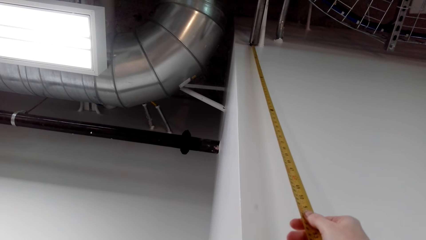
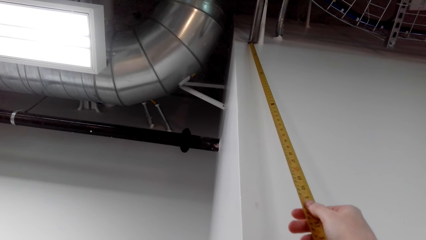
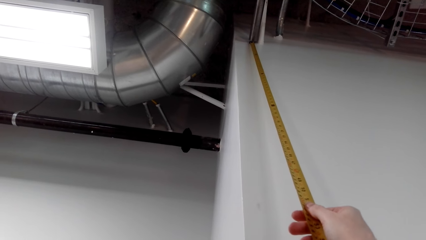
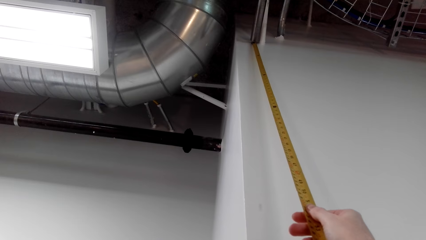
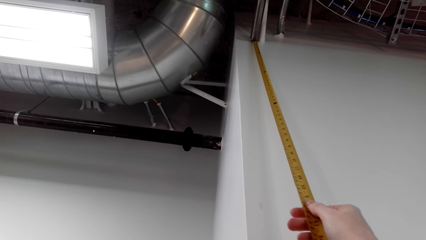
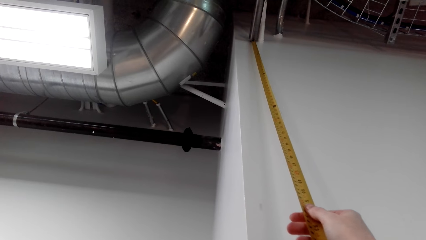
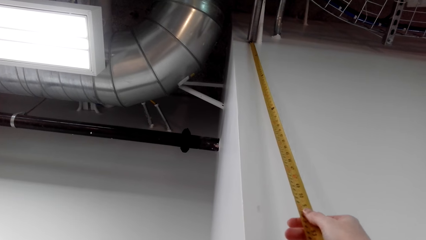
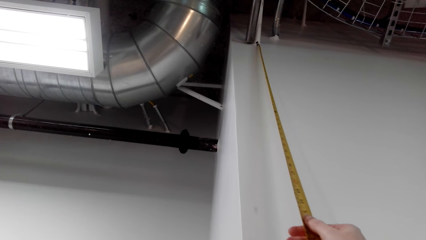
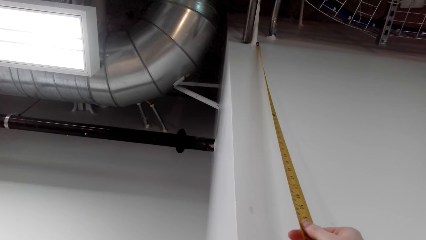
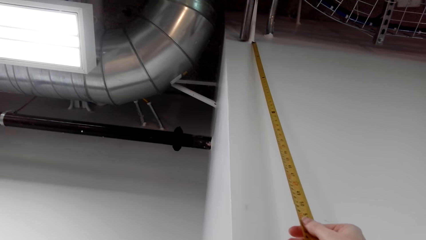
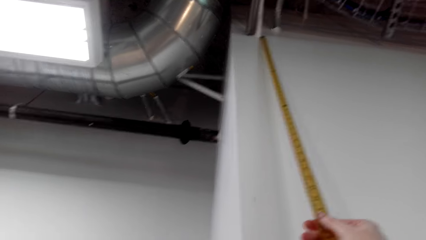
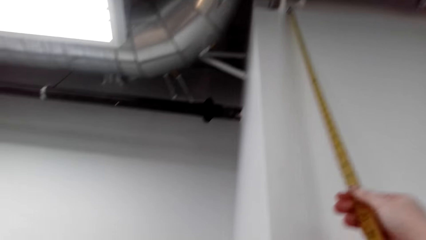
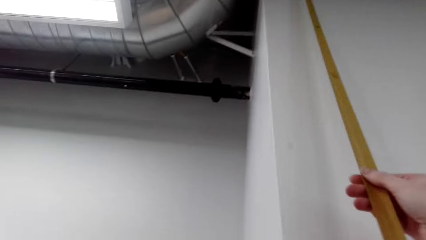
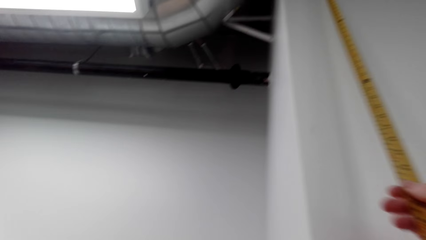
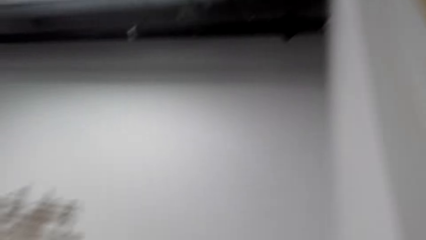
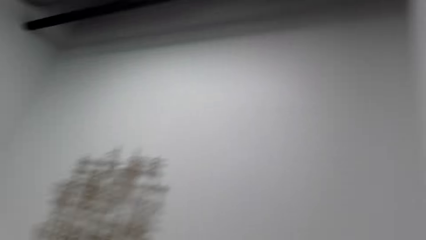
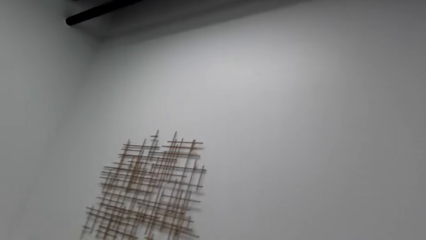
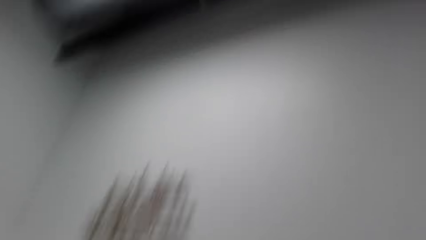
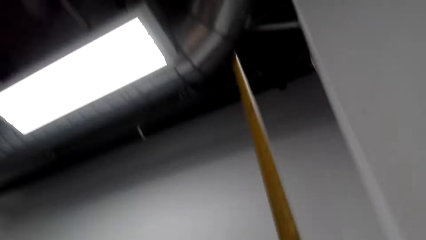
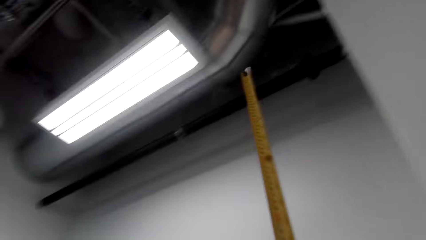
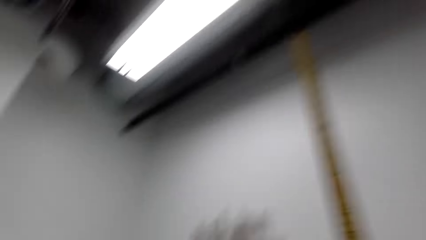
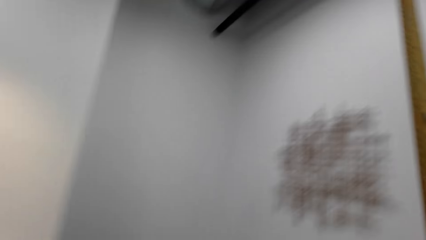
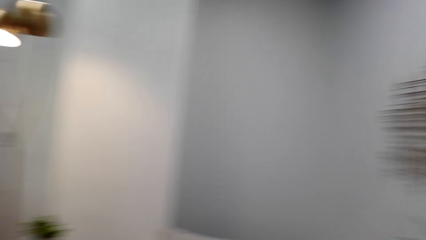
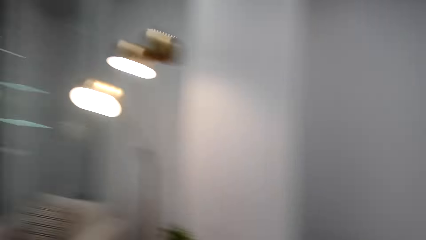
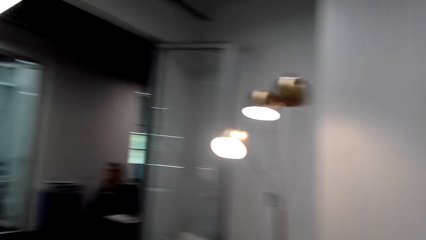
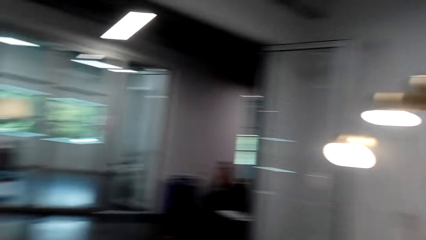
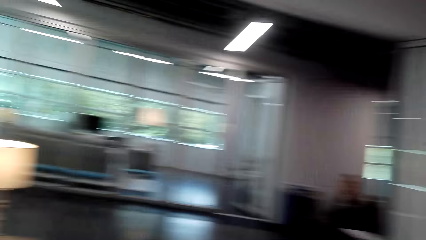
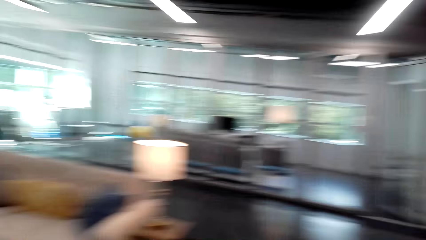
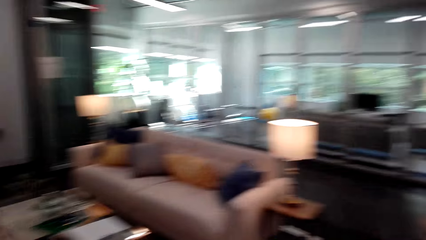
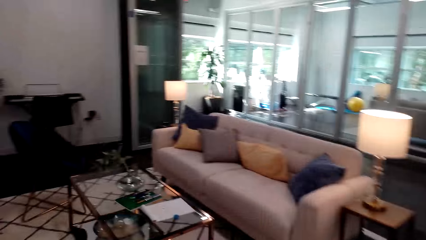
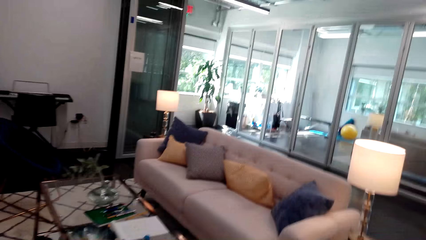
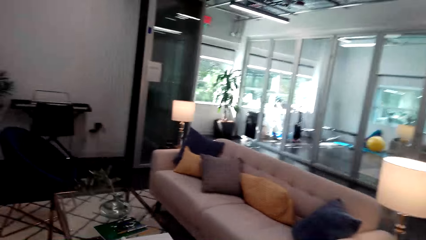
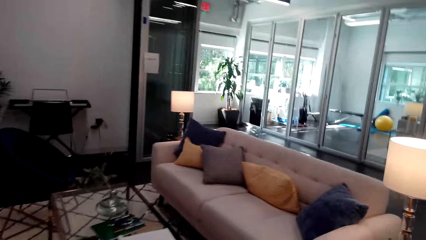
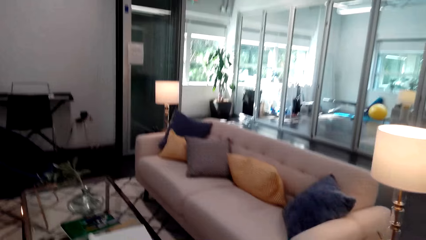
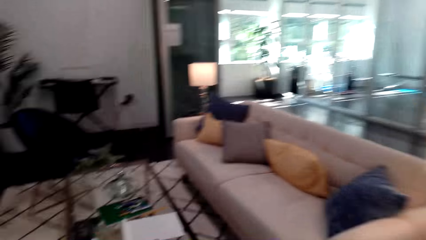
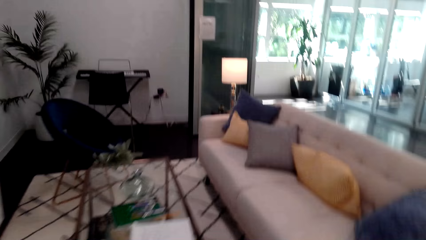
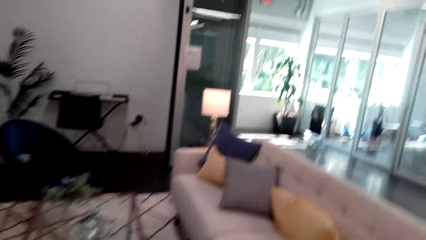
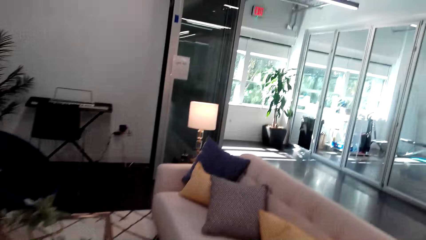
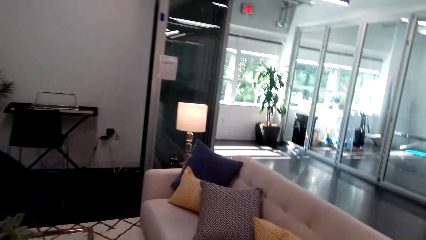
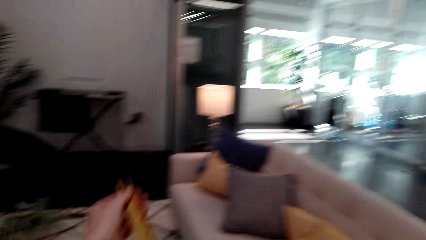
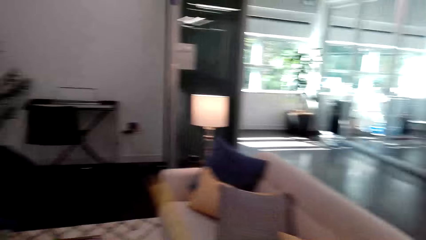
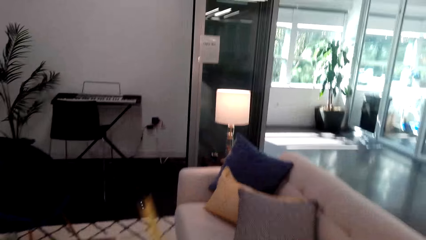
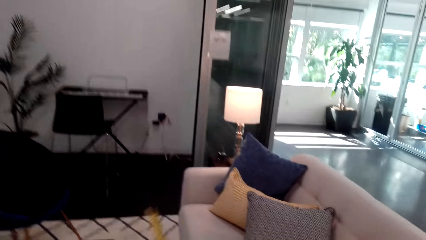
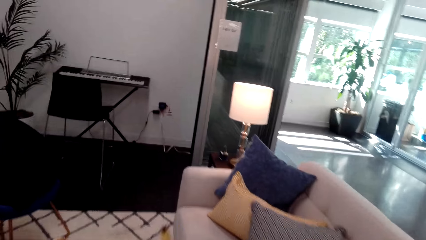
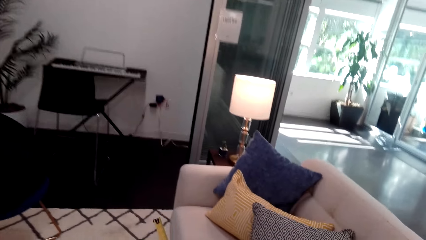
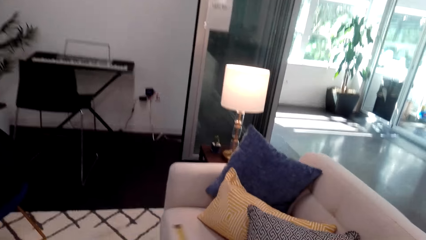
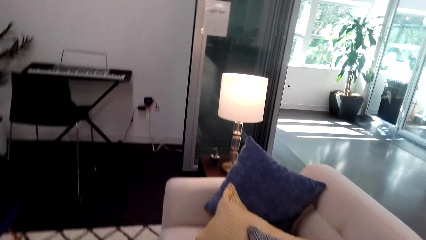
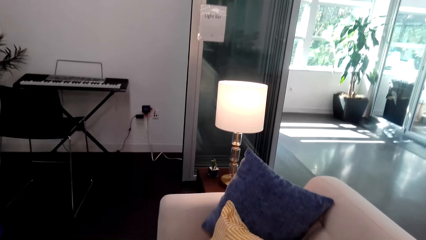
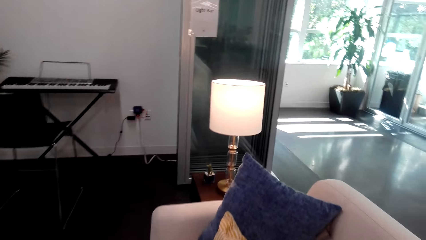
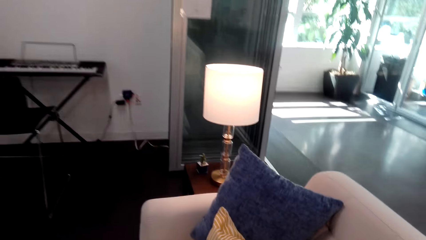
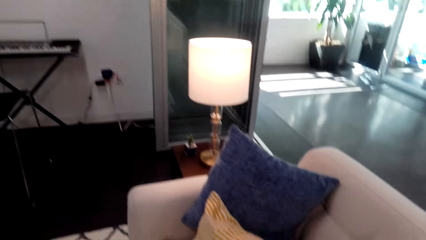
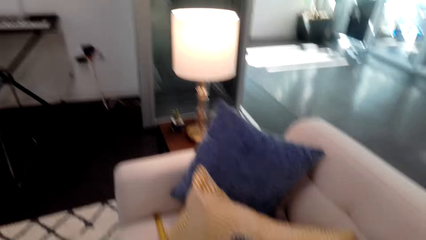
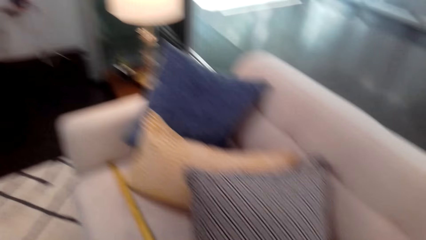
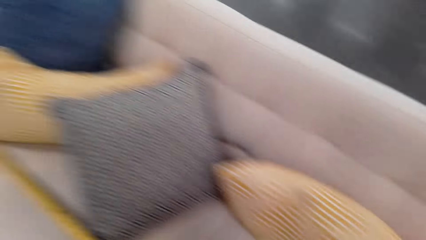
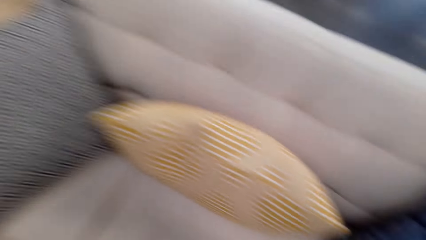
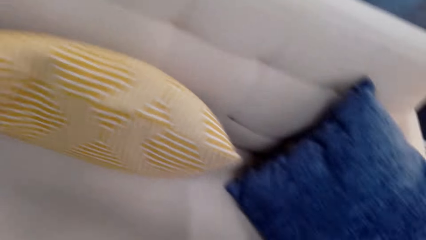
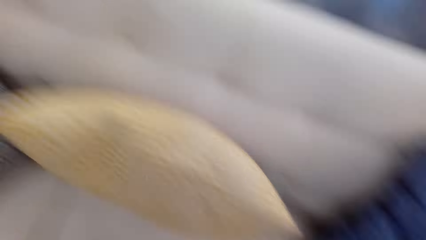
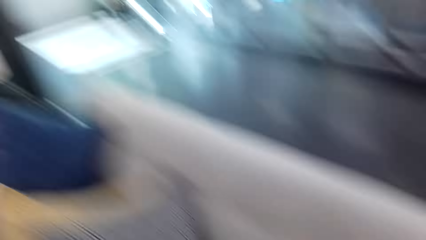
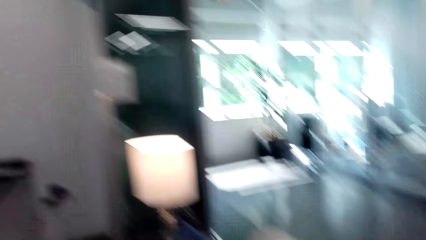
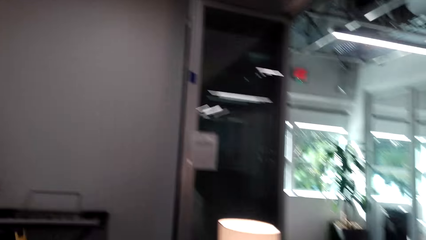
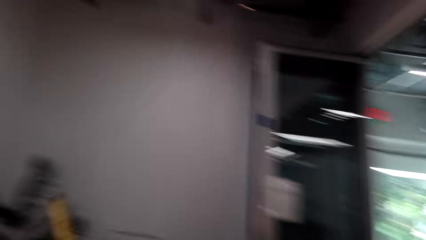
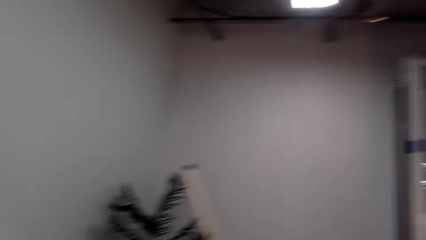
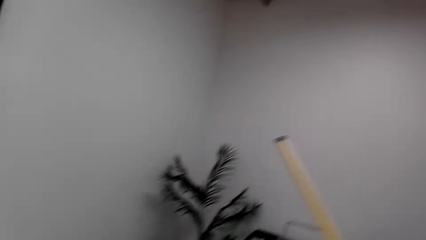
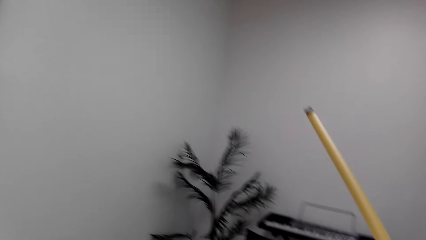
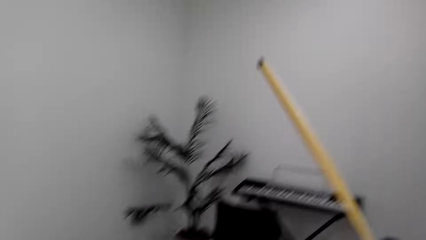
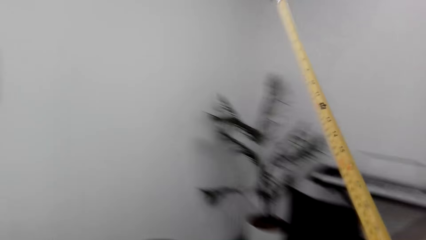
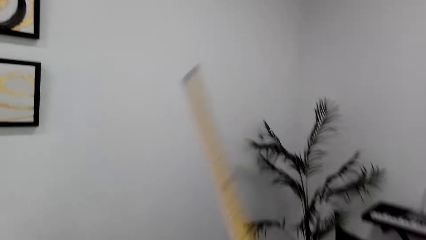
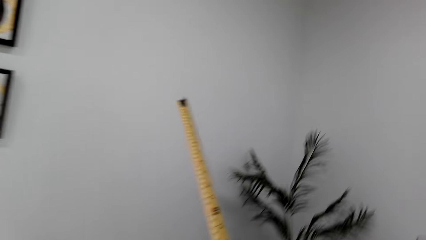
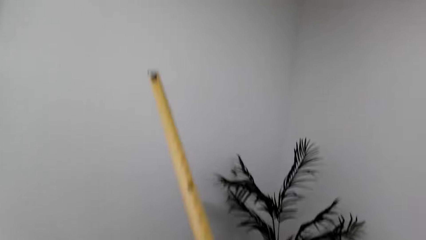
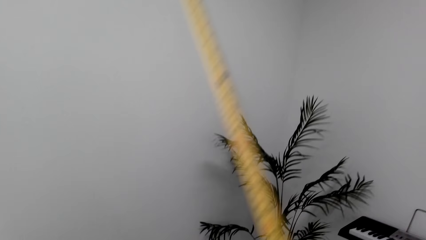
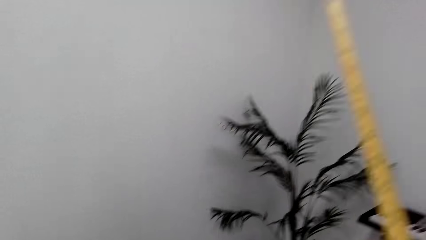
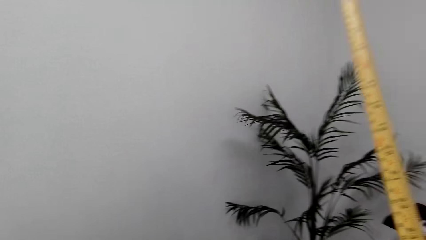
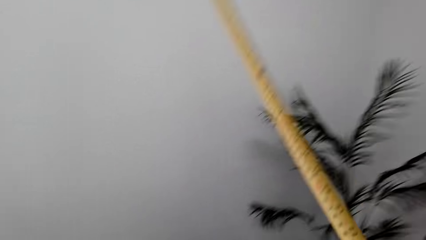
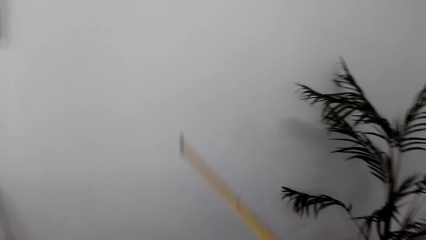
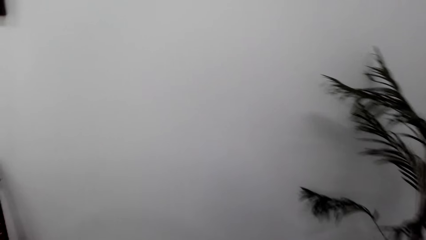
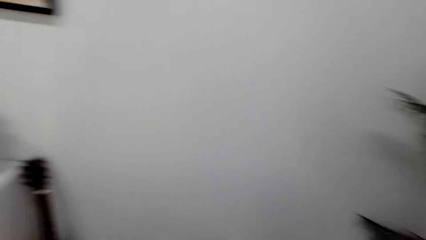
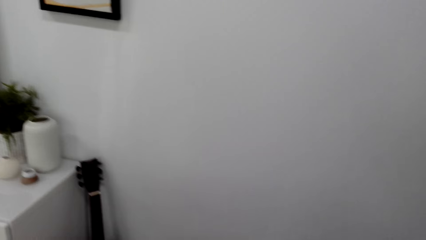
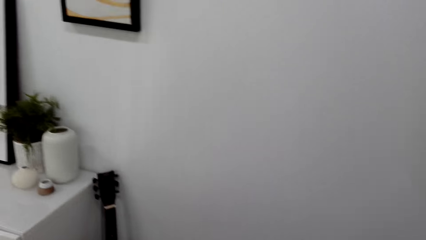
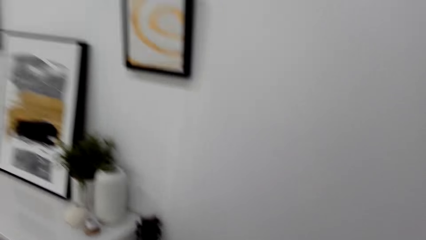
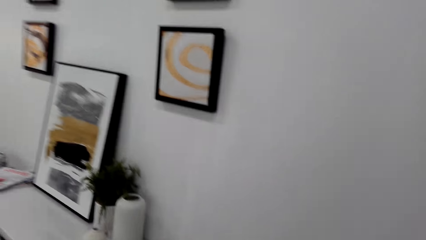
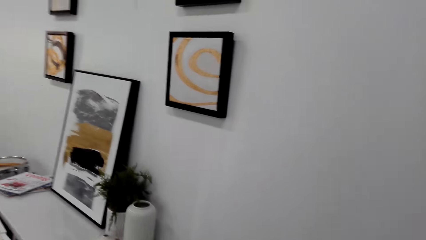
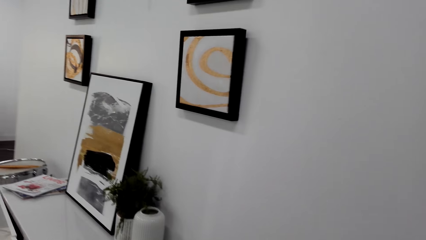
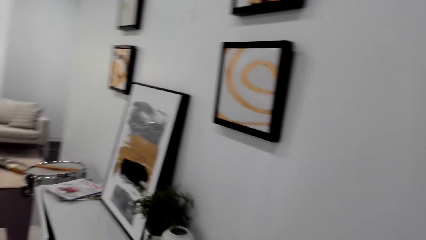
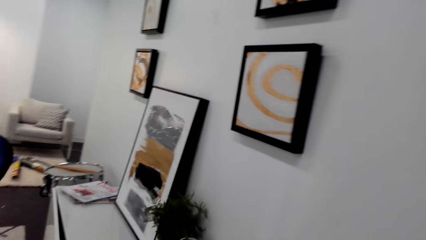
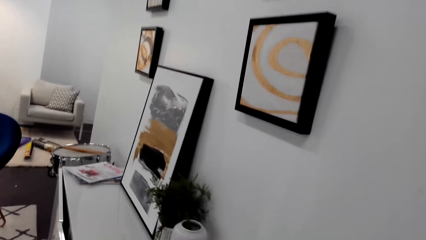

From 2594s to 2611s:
The camera wearer moves around the room. They interact with a lady. They talk to the lady.
